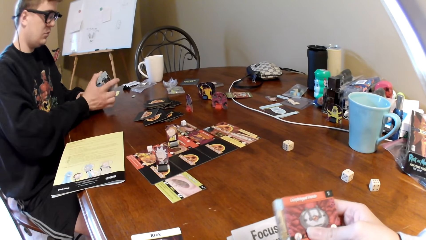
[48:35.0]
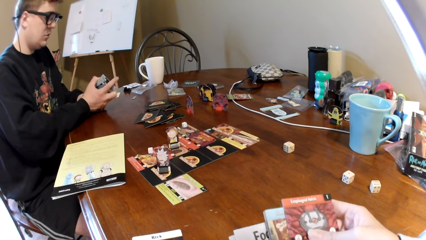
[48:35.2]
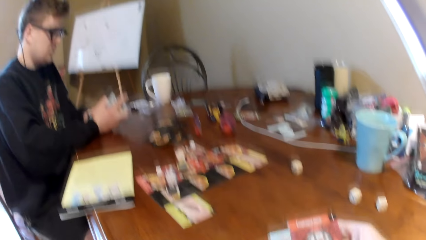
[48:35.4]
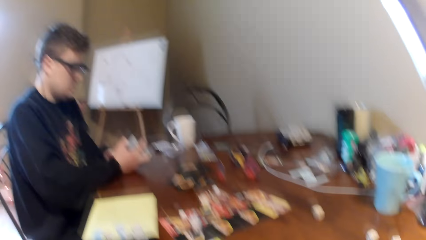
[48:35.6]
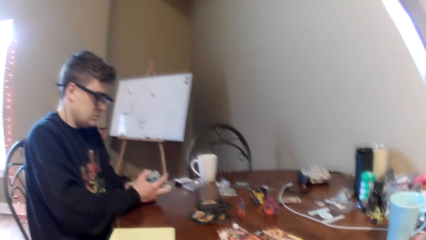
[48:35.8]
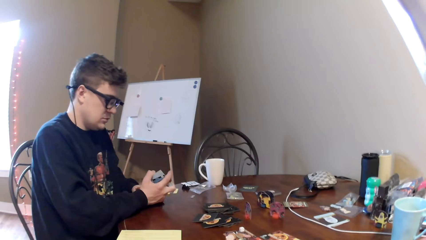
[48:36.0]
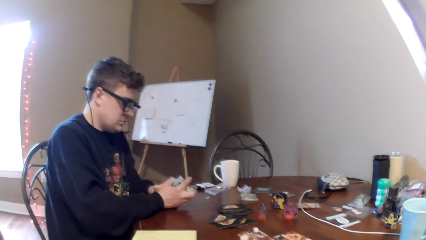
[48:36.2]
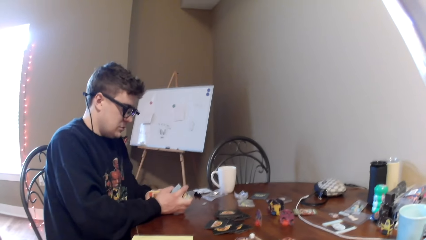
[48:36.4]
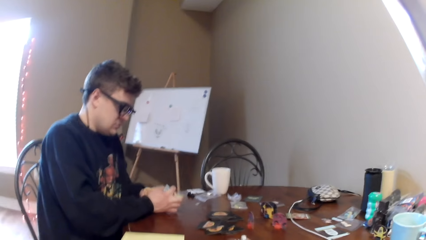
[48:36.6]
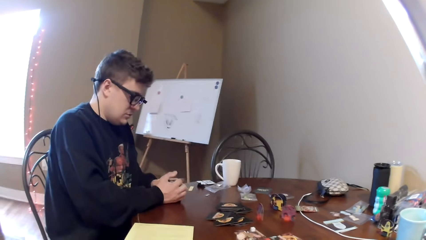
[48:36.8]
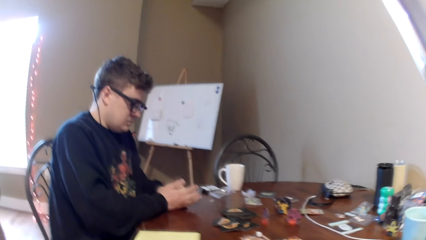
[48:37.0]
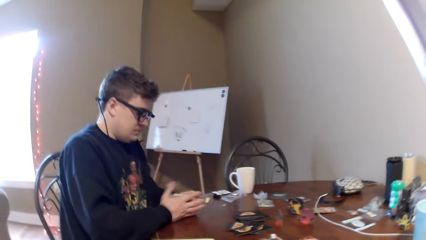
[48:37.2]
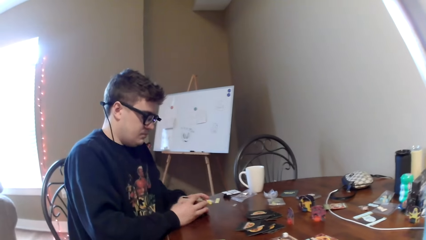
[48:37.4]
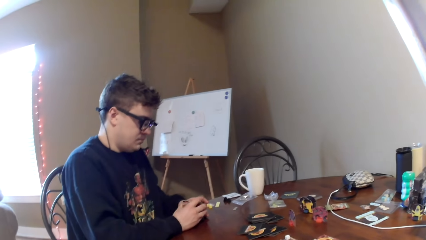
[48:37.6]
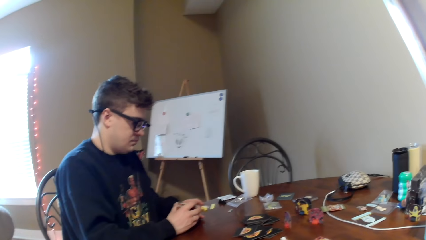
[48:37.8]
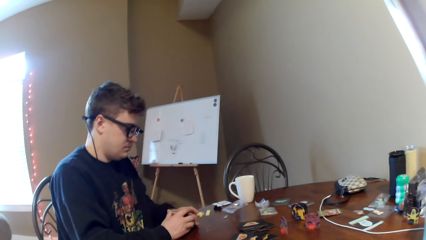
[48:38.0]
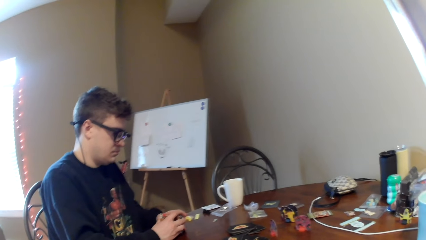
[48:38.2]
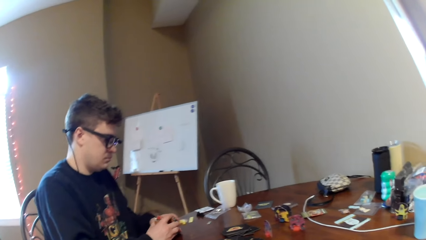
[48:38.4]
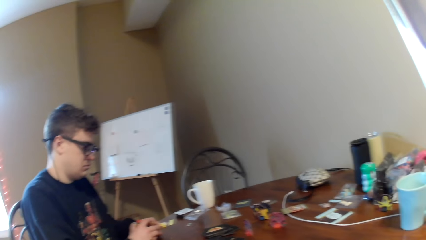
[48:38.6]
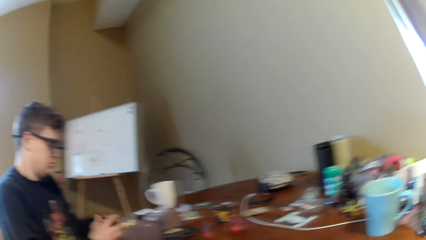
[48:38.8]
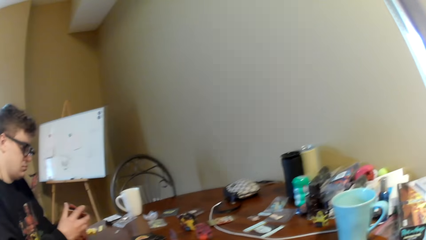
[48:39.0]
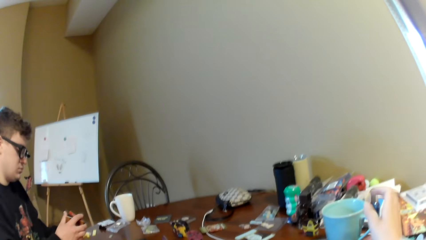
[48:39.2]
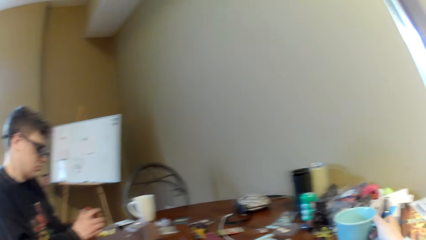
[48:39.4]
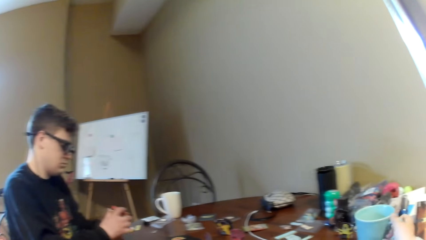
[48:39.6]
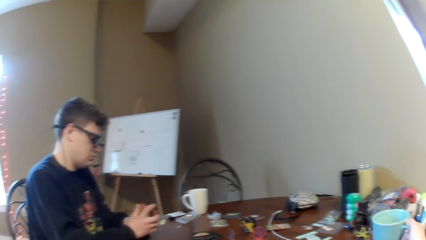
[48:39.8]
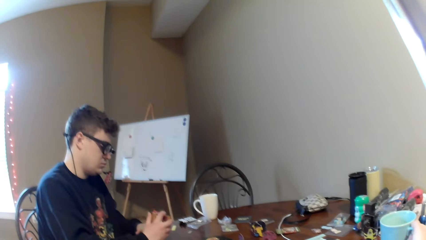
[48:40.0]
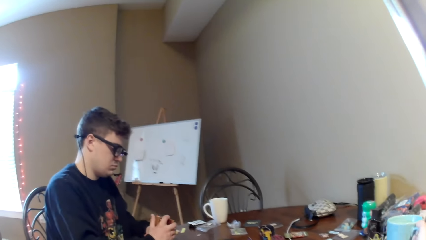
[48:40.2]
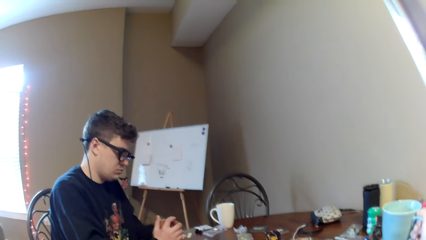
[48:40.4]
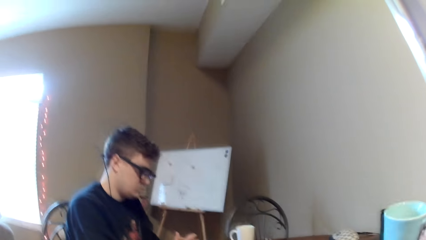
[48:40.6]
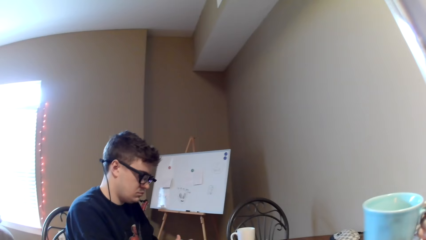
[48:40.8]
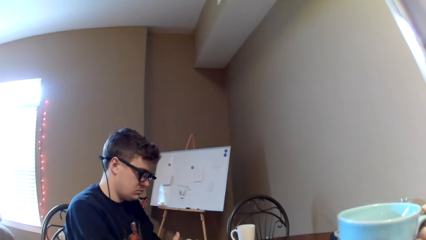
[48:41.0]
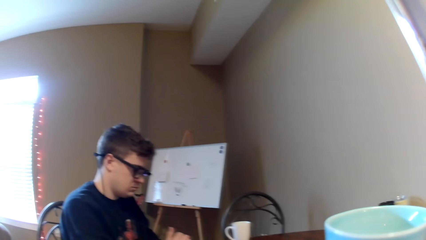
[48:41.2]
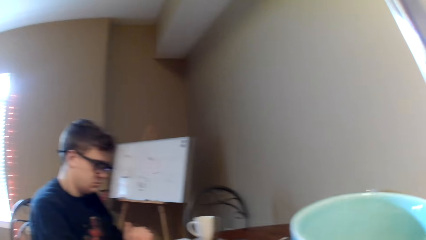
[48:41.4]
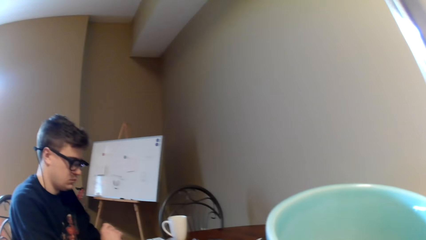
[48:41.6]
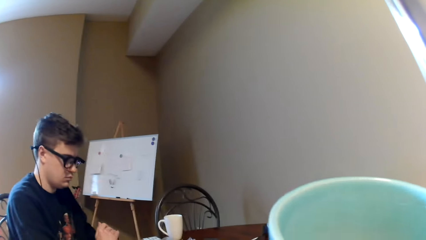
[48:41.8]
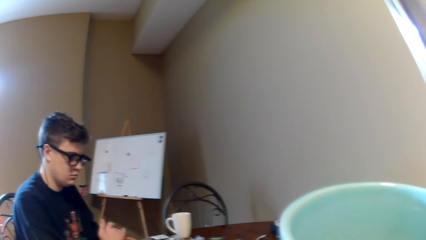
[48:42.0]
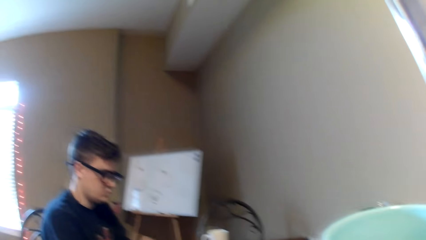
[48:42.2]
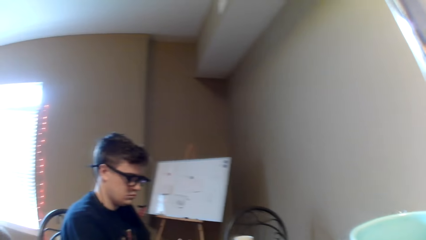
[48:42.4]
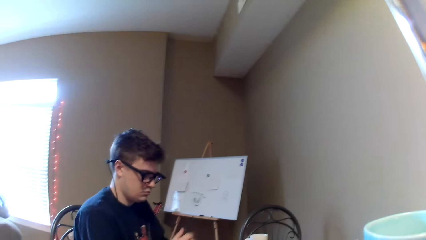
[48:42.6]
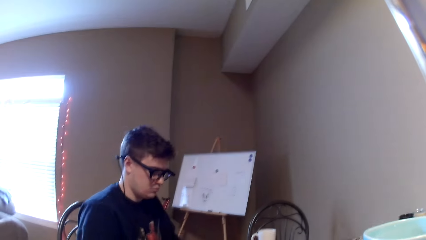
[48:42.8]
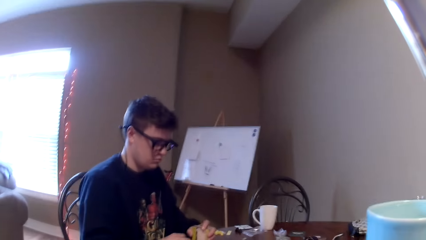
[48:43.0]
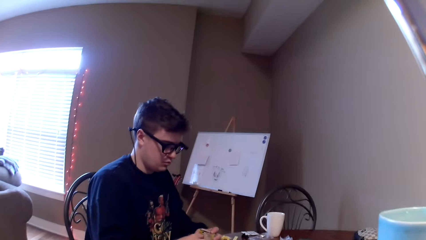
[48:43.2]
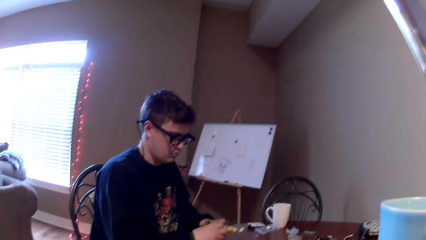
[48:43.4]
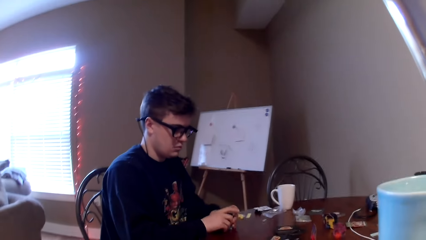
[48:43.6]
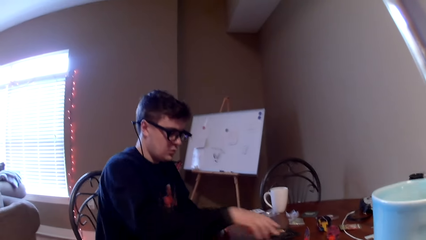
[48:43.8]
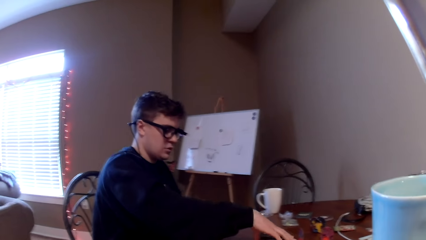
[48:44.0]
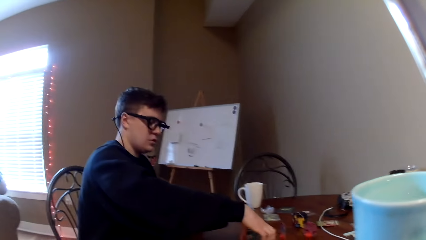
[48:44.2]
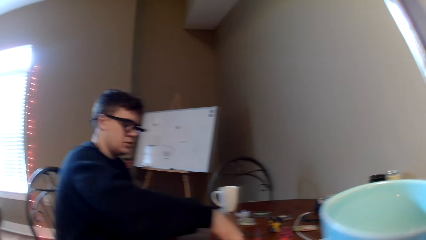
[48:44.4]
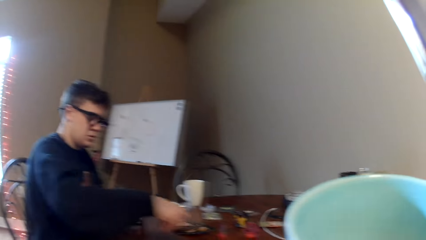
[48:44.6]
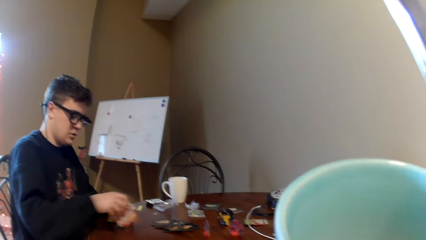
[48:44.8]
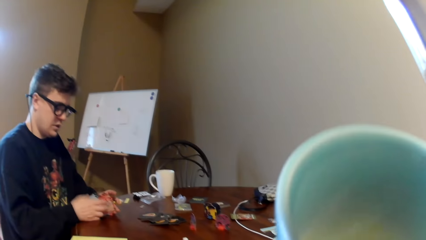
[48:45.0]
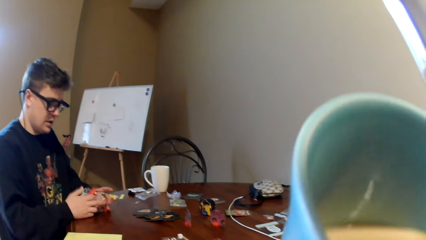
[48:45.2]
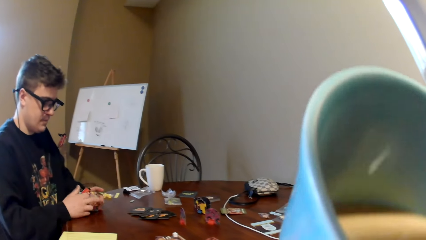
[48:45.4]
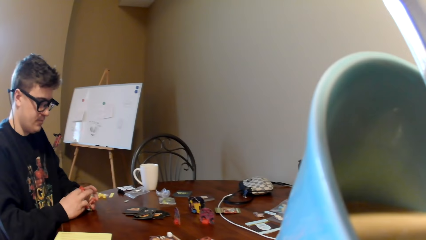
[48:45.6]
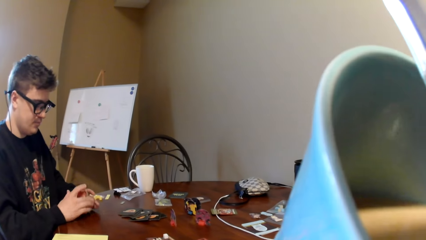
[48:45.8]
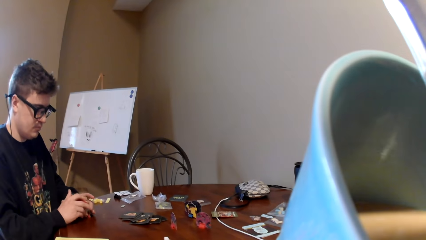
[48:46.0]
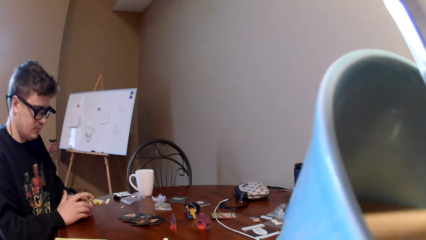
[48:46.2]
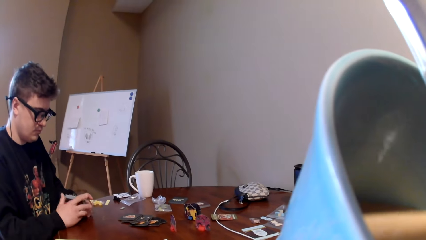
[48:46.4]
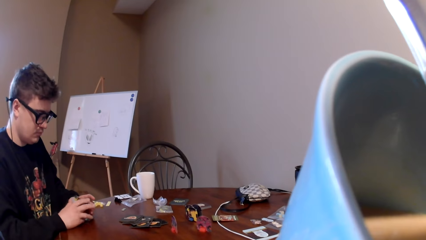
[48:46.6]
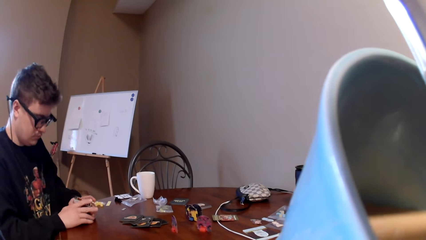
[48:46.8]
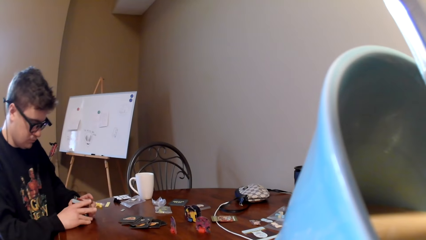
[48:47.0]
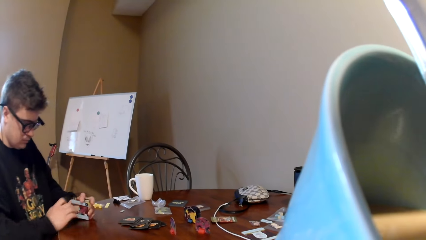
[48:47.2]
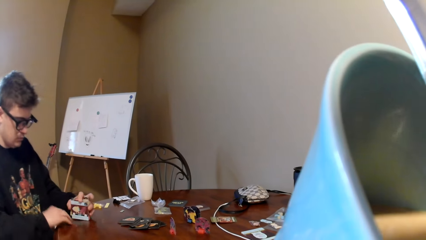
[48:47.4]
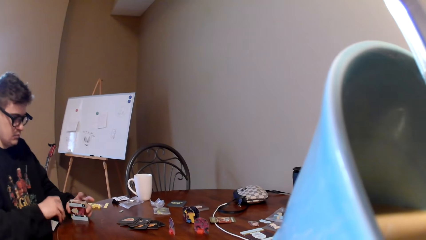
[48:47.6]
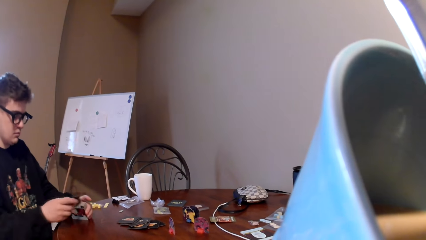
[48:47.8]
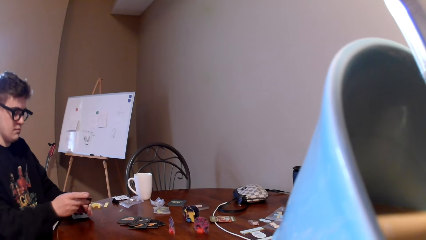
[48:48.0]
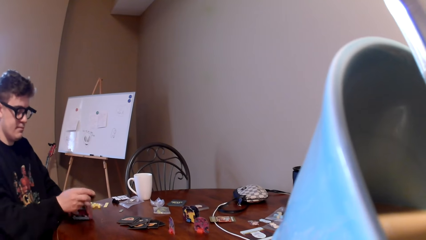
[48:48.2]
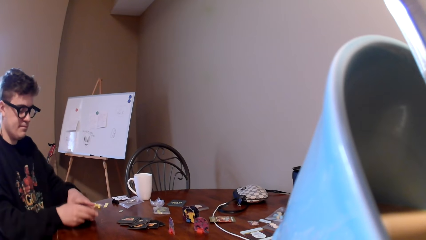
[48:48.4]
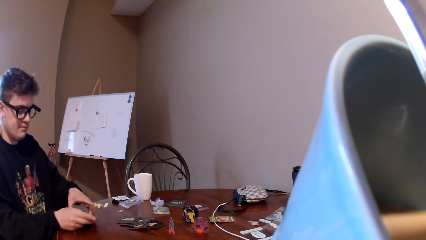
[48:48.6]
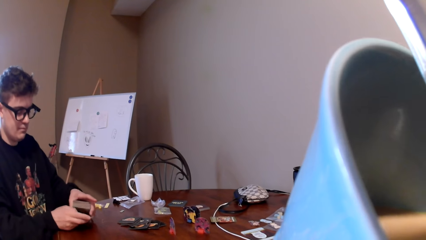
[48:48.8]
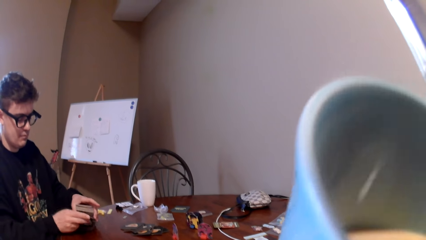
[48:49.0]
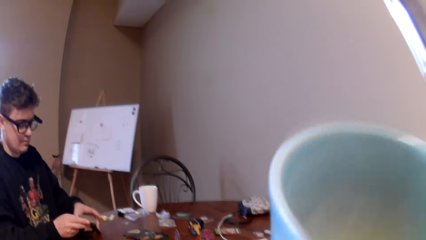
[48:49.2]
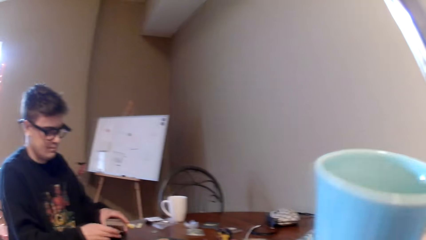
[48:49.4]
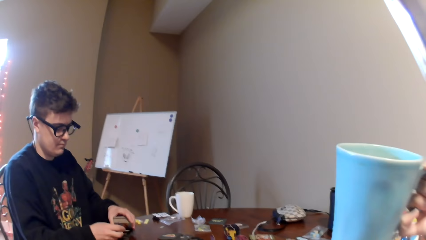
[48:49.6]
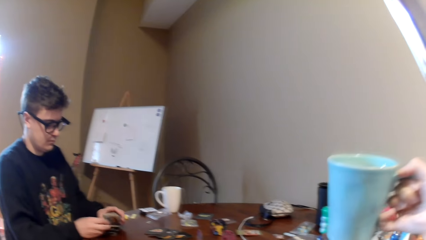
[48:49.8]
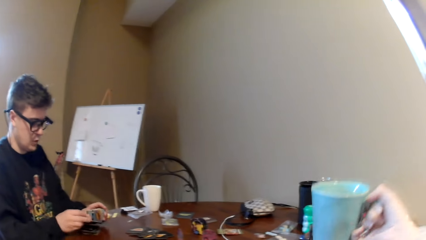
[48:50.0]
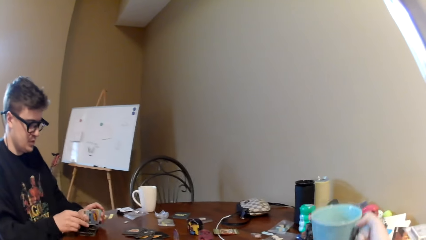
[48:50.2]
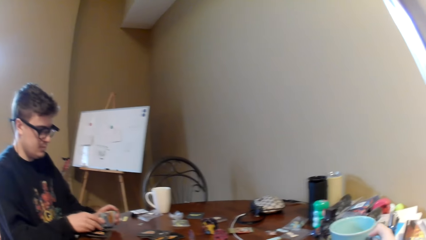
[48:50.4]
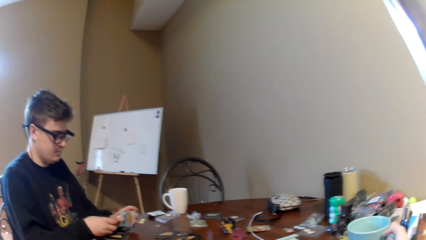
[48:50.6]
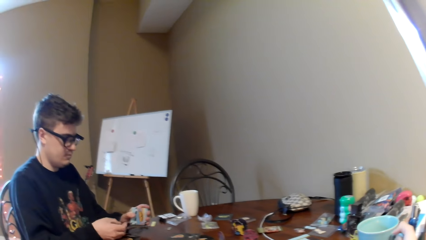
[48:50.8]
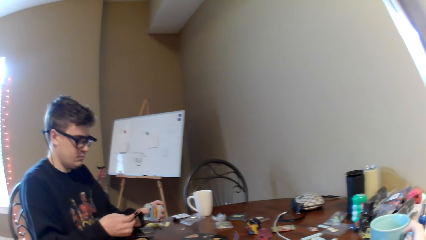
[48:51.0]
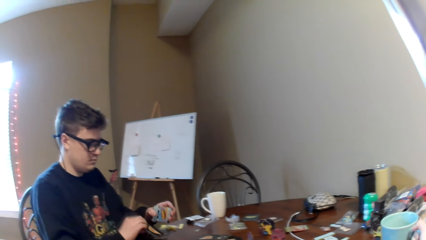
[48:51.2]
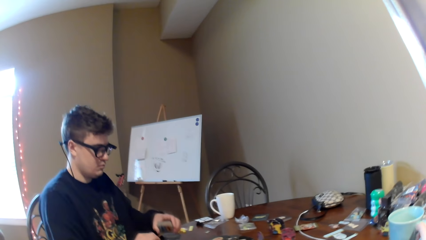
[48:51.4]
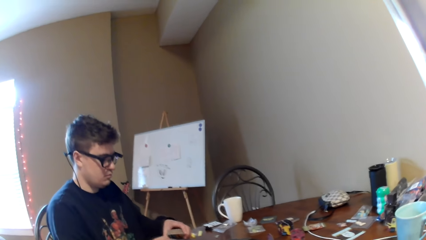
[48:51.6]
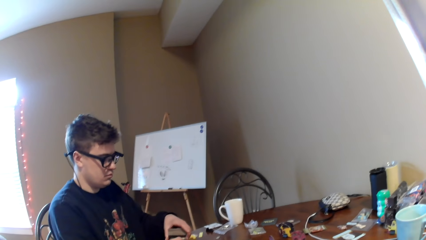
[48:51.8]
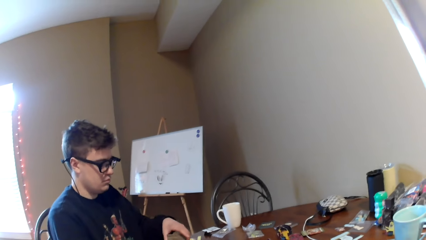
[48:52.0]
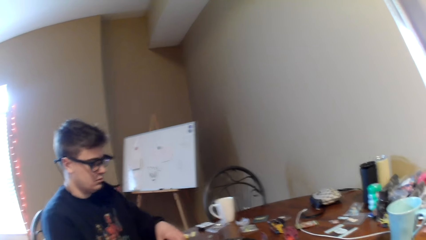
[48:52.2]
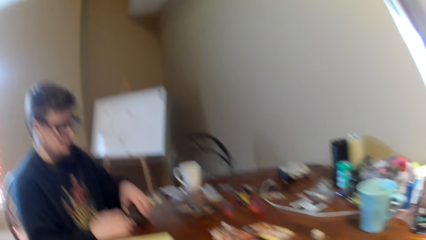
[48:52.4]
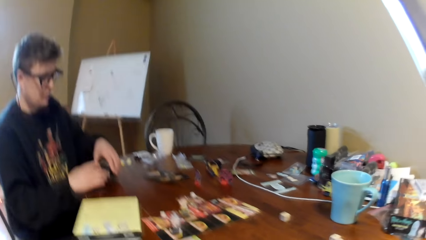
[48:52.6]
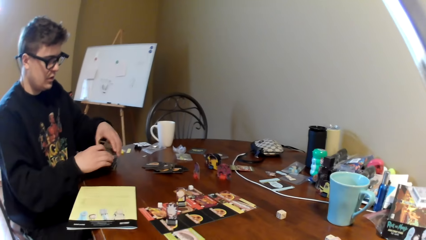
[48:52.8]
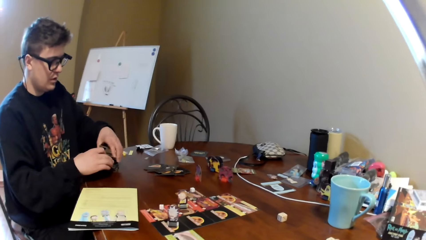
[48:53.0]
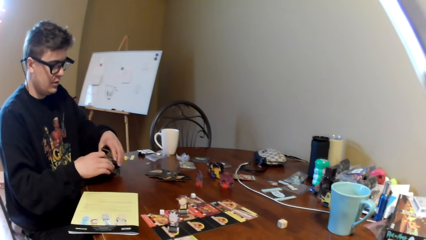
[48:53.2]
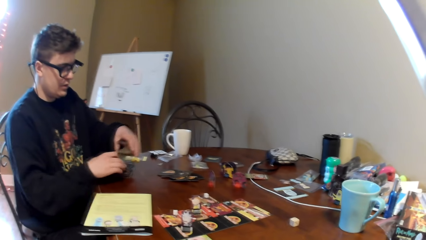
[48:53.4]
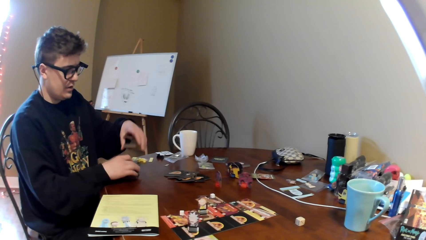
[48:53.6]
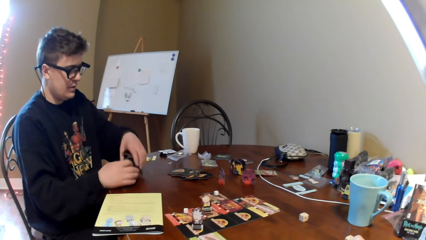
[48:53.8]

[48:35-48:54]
The camera wearer converses to a man. They take a cup from the table. They converse to the man. They drink from the cup and put the cup on the table. The man arranges cards.
